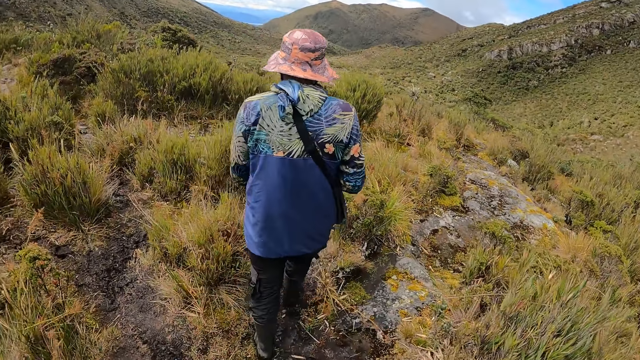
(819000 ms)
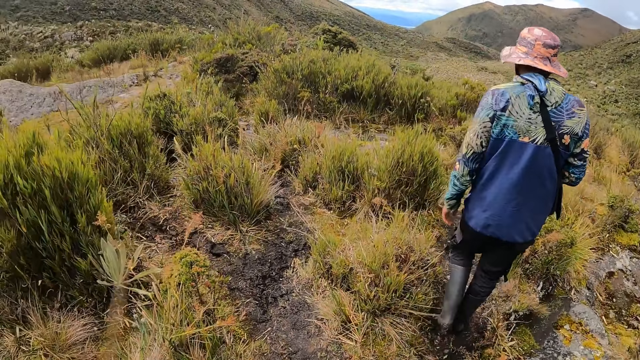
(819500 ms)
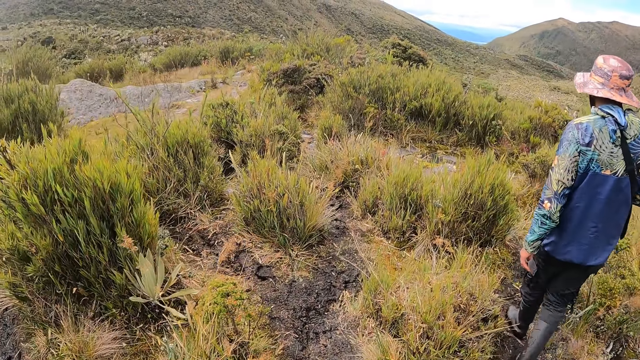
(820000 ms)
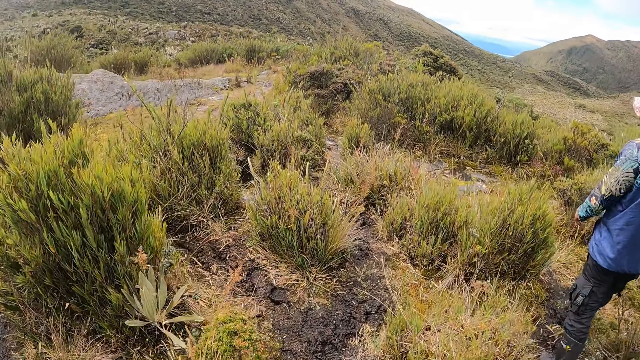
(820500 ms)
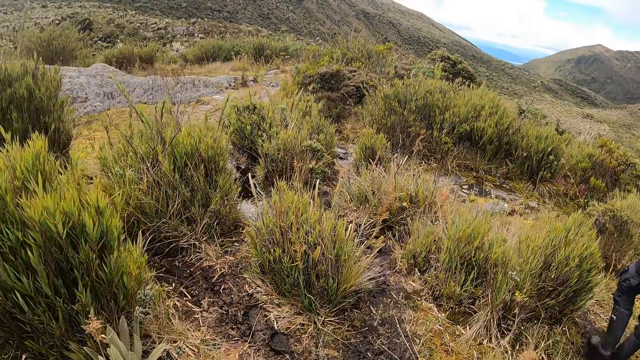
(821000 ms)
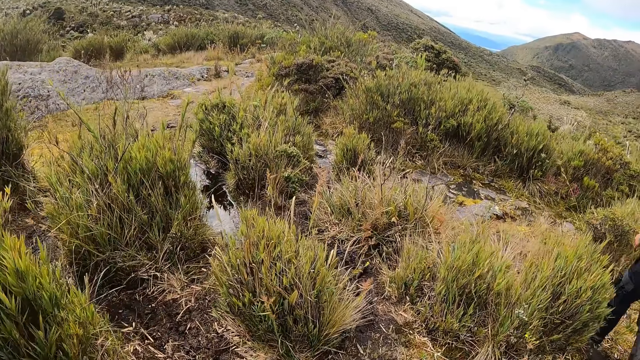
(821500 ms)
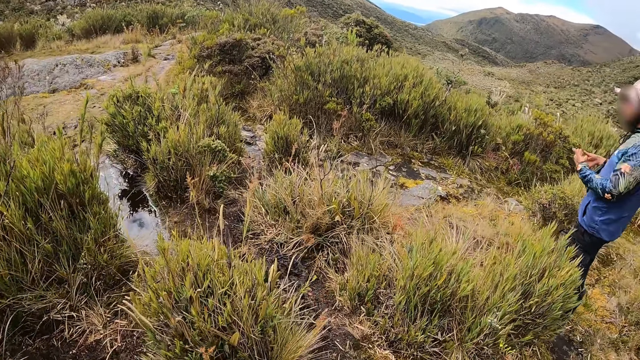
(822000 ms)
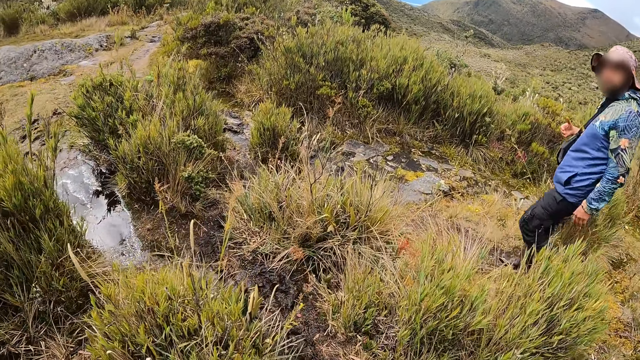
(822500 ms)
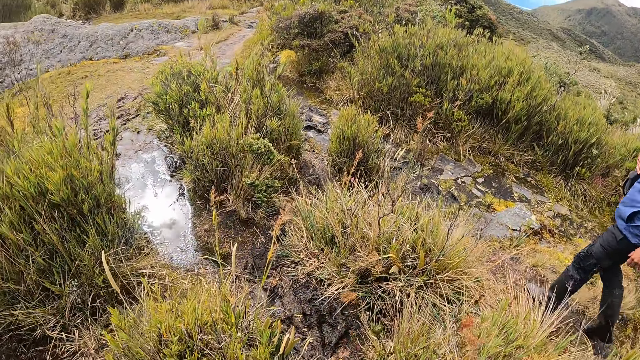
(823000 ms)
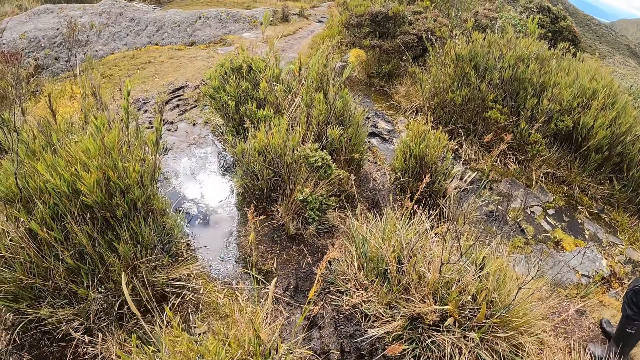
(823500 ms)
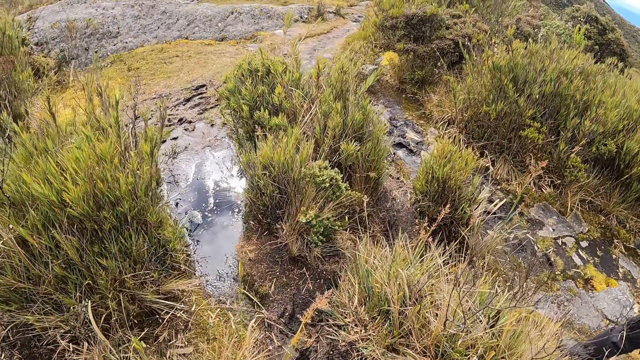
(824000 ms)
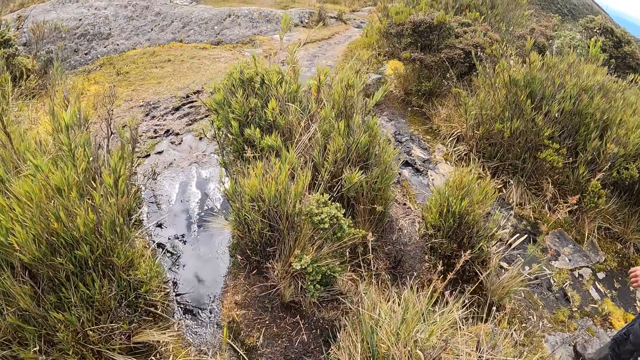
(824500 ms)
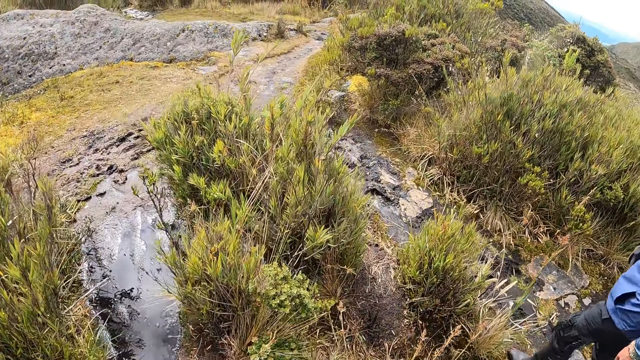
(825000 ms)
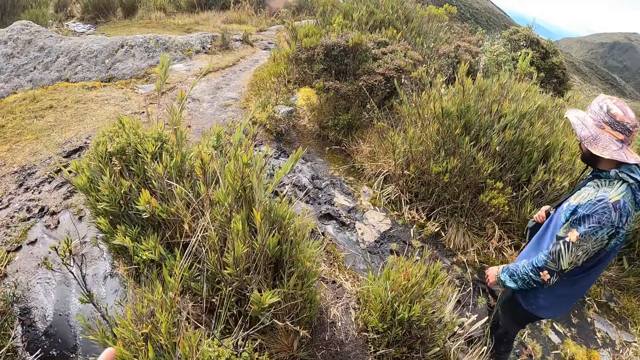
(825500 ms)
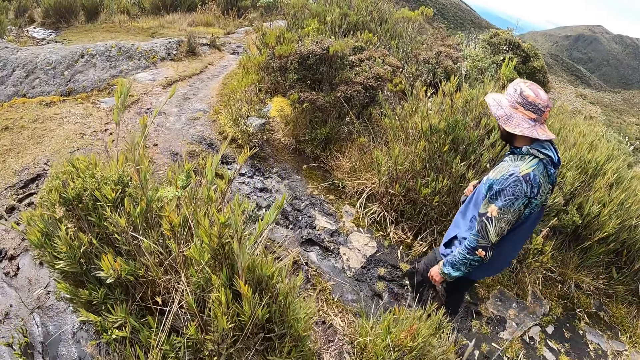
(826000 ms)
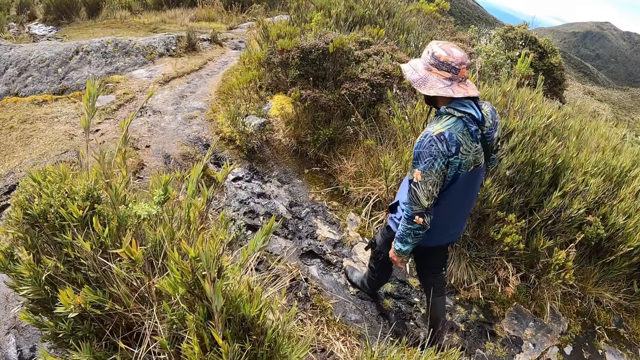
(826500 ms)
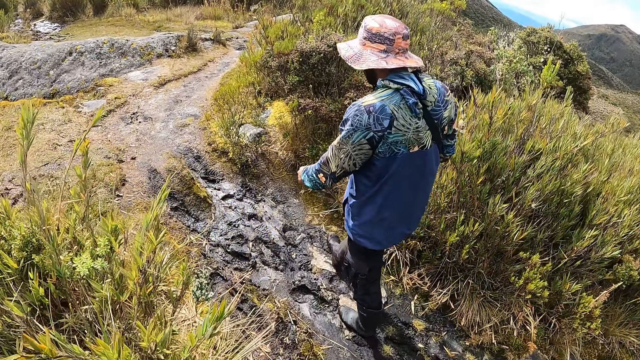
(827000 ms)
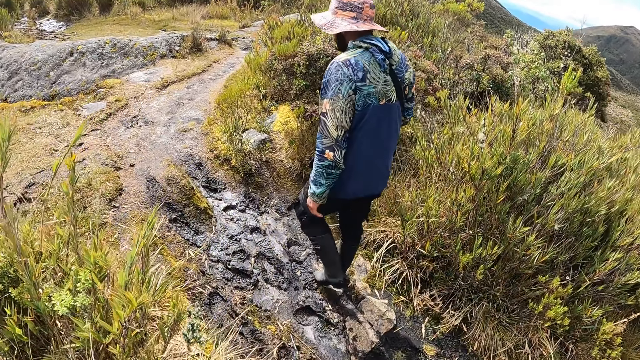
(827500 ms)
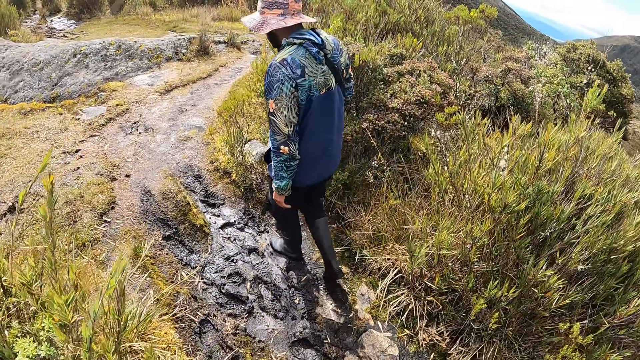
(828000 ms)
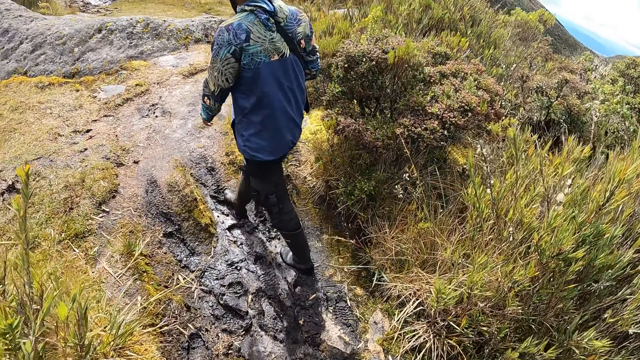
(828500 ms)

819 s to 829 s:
The camera wearer looks at the valley. They look at the water on the ground.

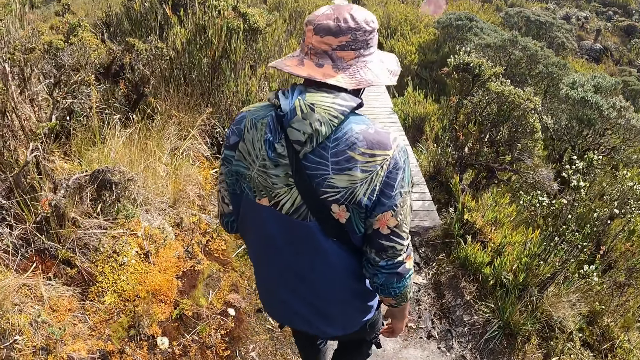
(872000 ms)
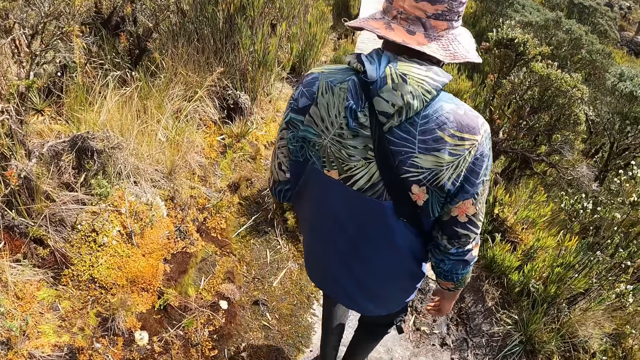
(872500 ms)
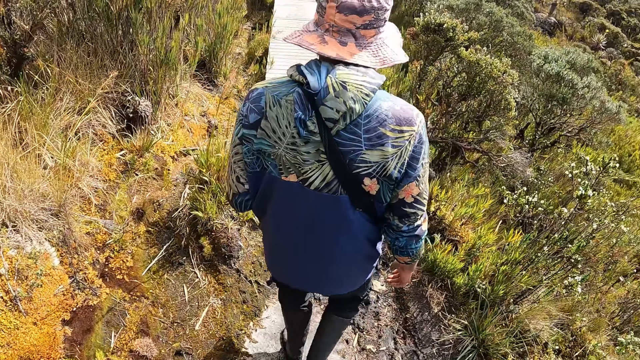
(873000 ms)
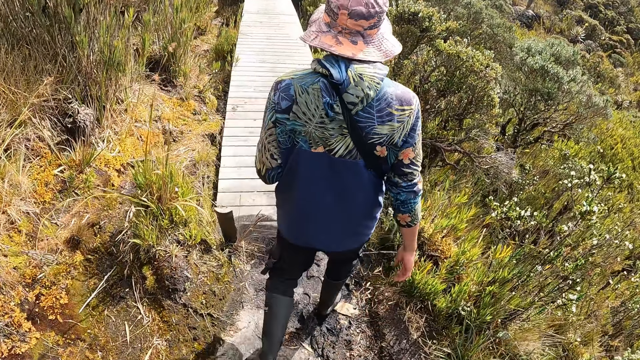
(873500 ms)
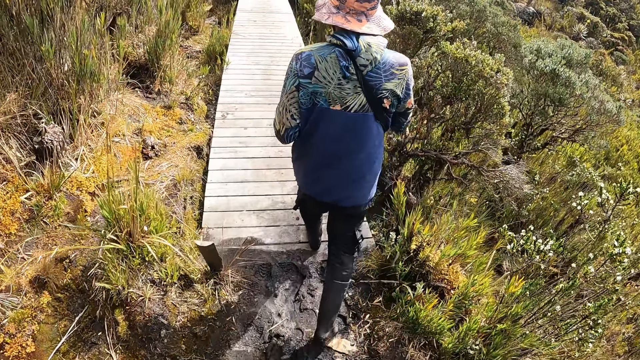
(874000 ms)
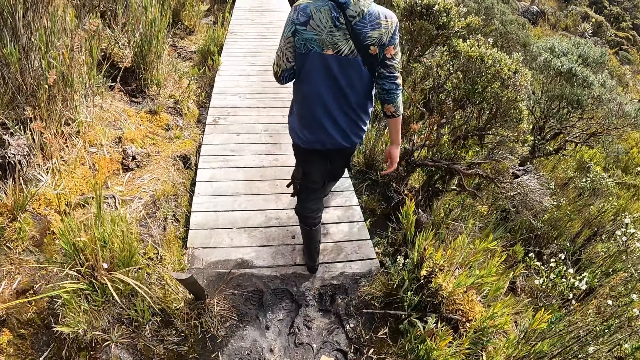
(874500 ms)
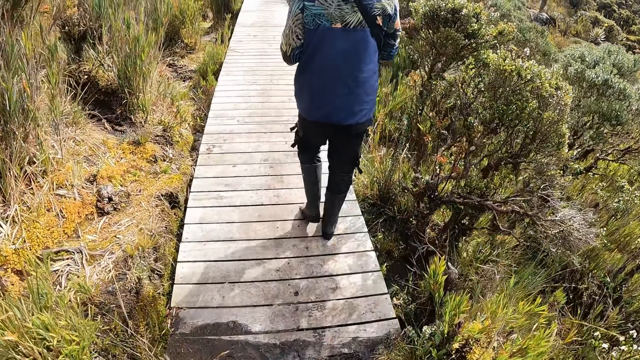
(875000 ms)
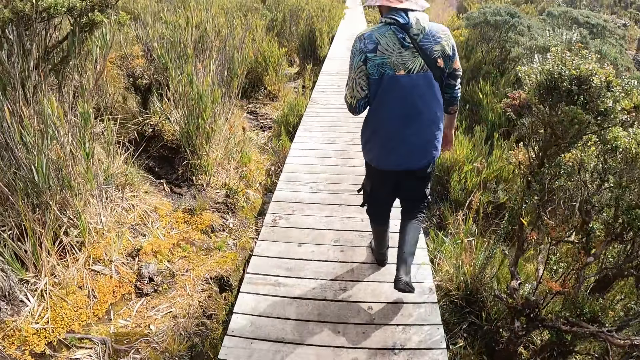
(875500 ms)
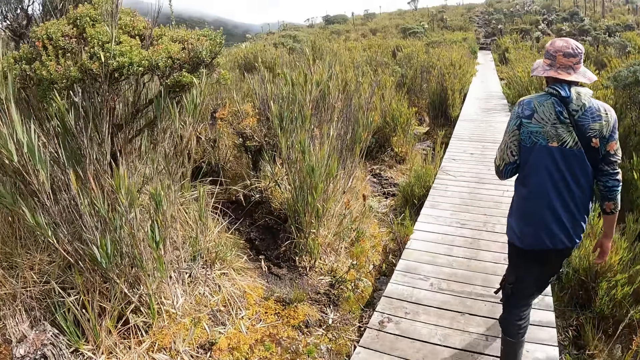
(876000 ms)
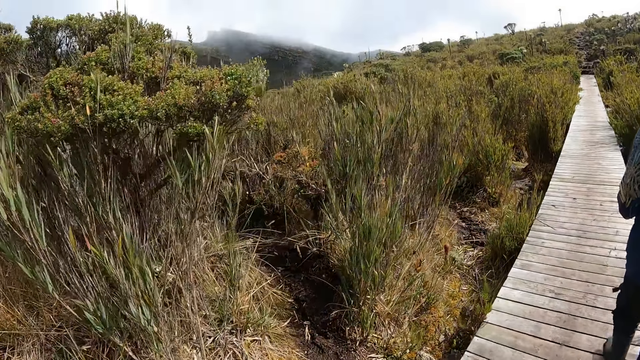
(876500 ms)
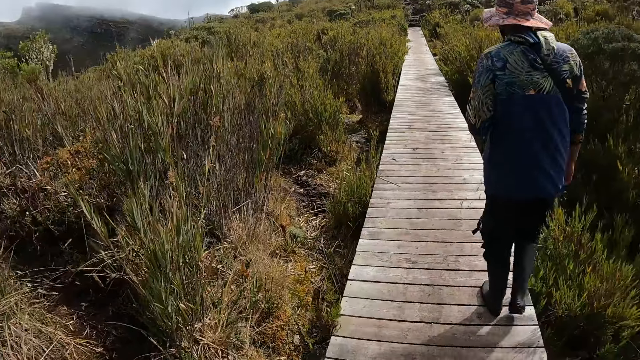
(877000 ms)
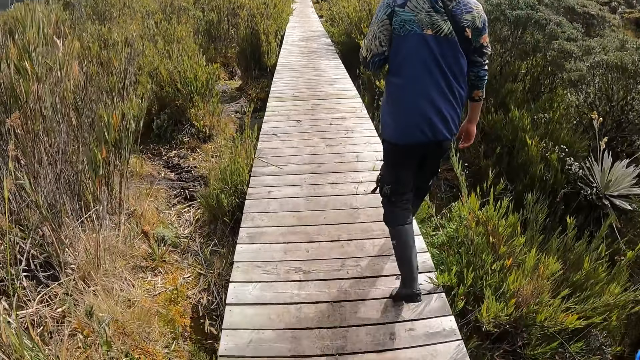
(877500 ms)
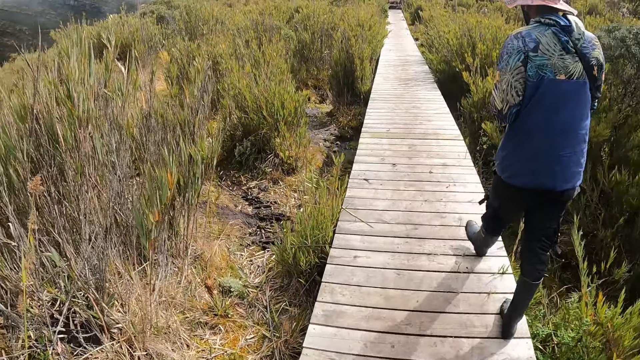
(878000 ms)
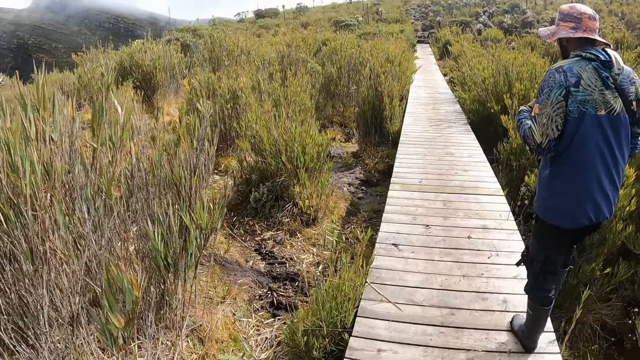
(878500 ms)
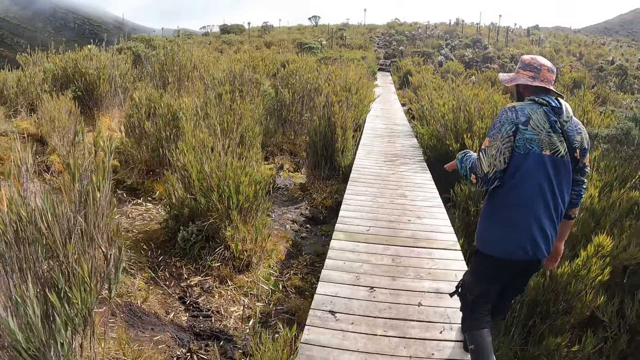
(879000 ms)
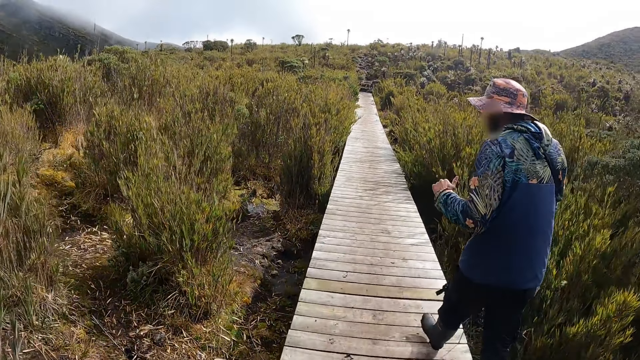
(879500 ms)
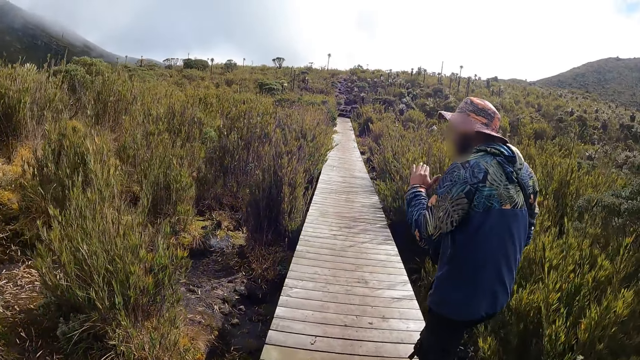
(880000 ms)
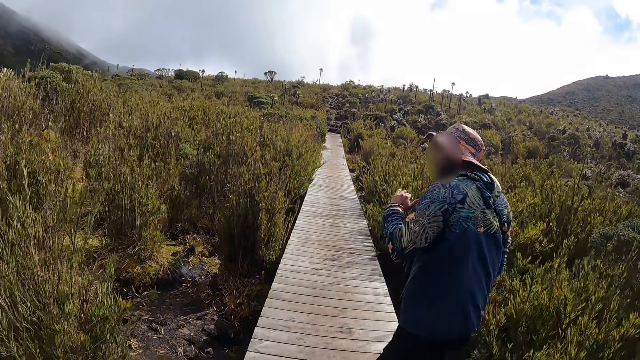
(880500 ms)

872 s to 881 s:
A man walks on a bridge. The camera wearer walks on the bridge.
